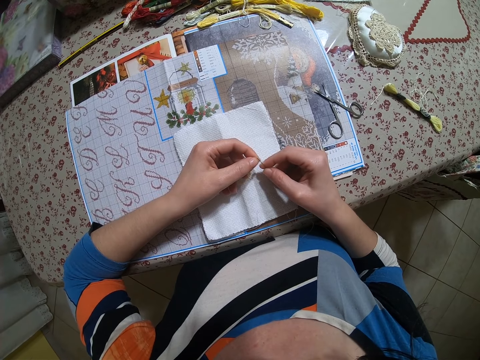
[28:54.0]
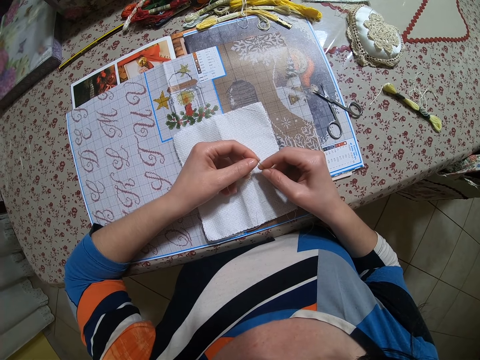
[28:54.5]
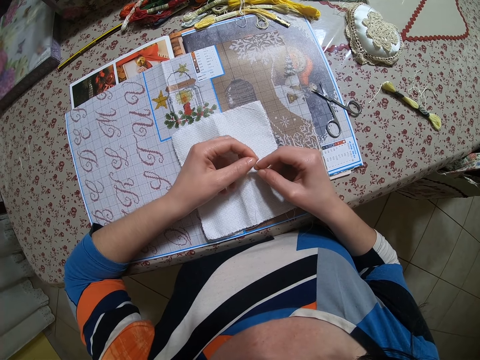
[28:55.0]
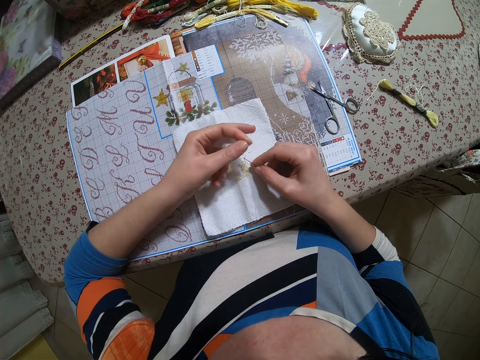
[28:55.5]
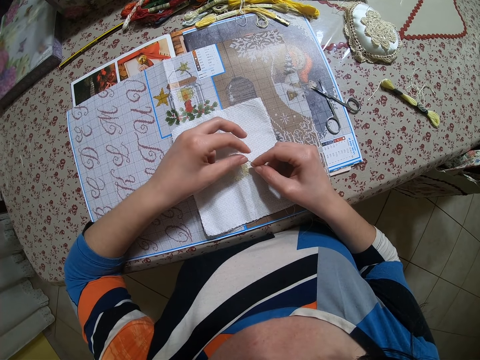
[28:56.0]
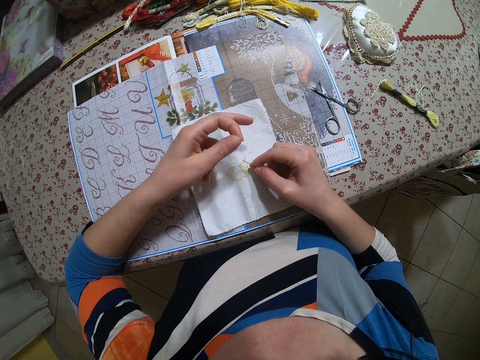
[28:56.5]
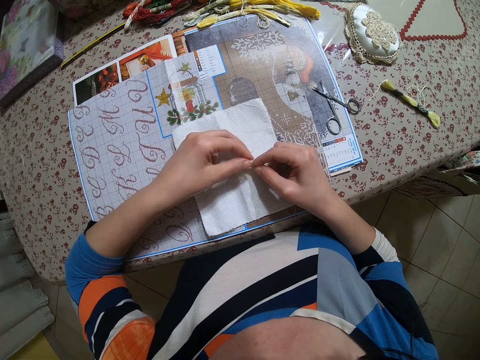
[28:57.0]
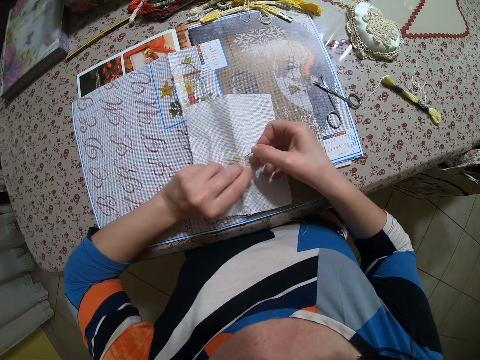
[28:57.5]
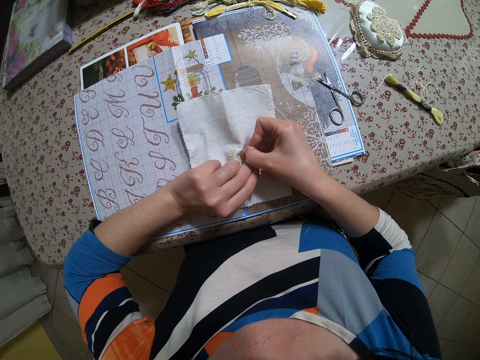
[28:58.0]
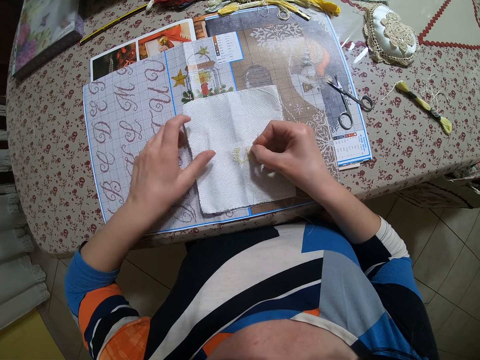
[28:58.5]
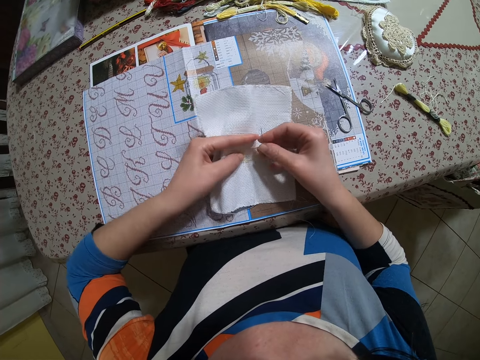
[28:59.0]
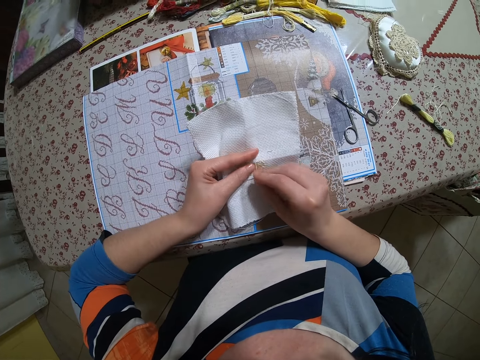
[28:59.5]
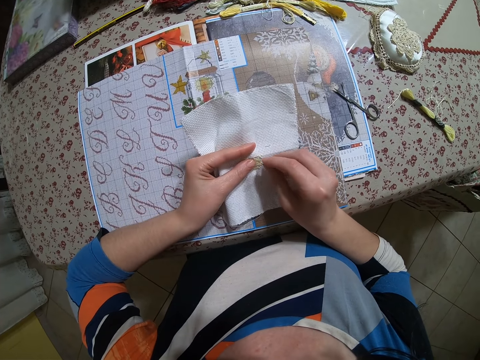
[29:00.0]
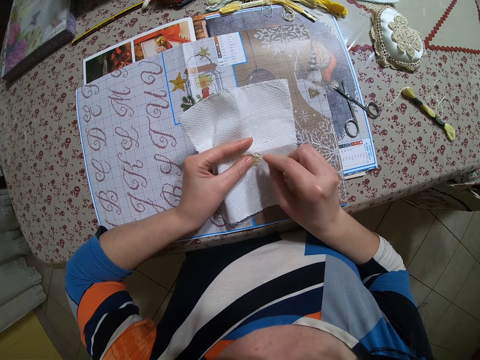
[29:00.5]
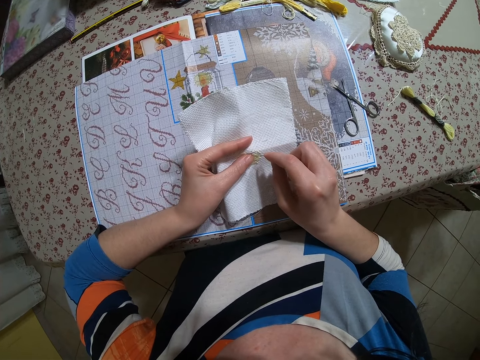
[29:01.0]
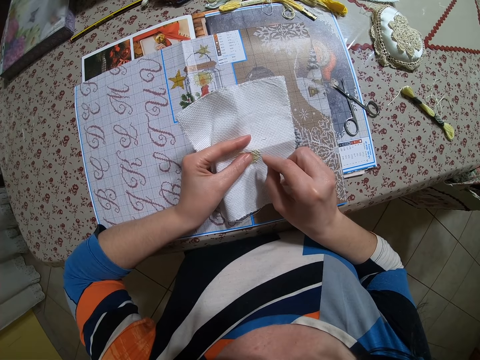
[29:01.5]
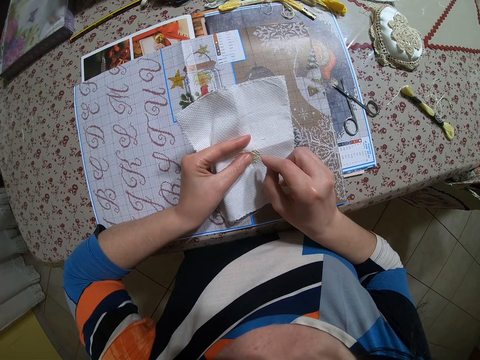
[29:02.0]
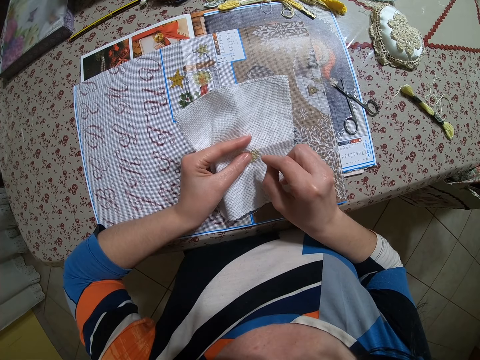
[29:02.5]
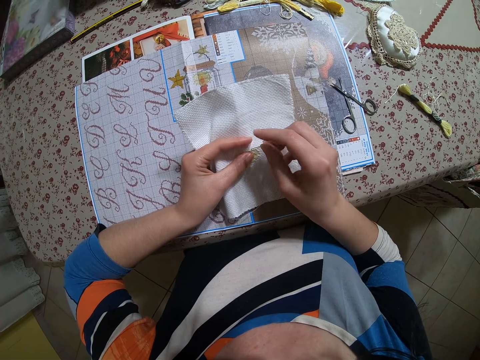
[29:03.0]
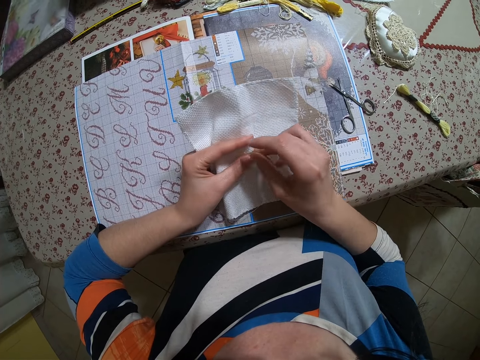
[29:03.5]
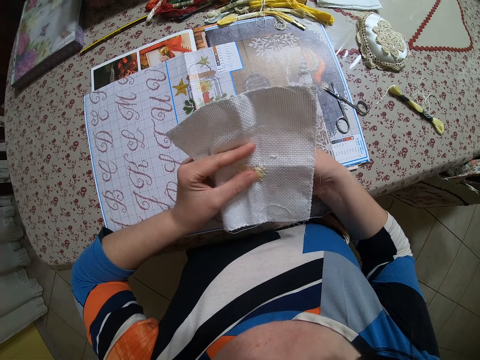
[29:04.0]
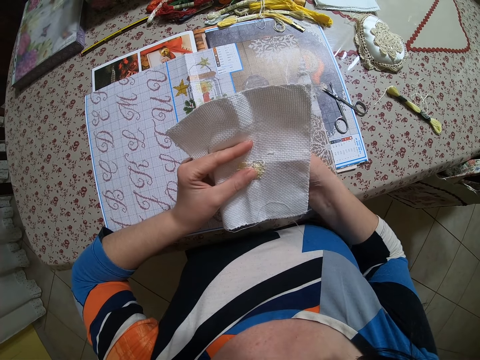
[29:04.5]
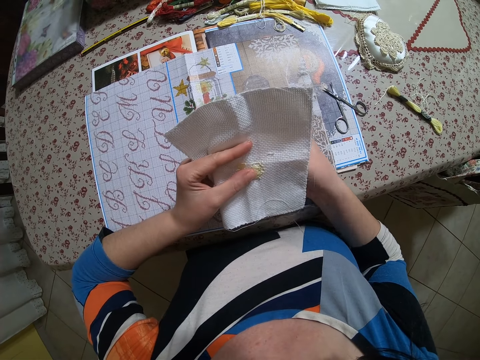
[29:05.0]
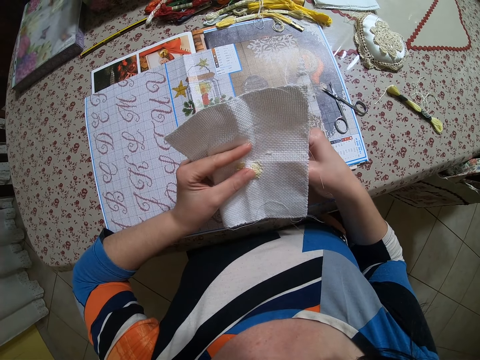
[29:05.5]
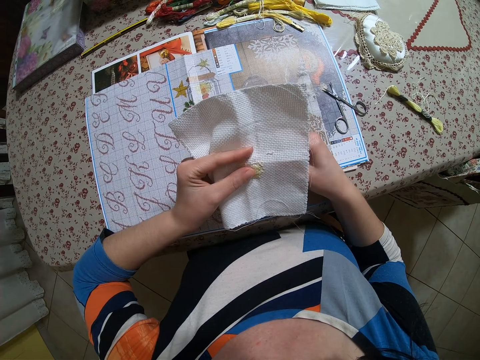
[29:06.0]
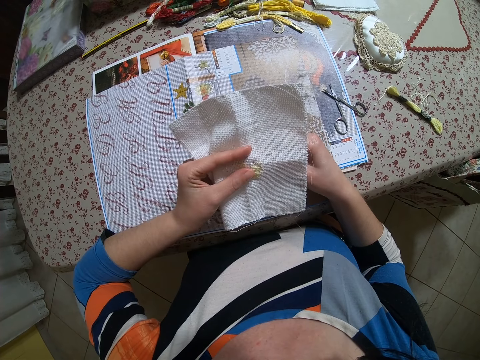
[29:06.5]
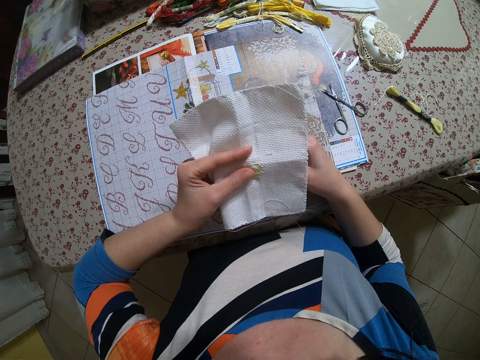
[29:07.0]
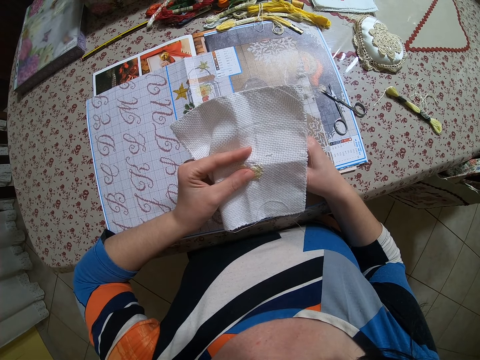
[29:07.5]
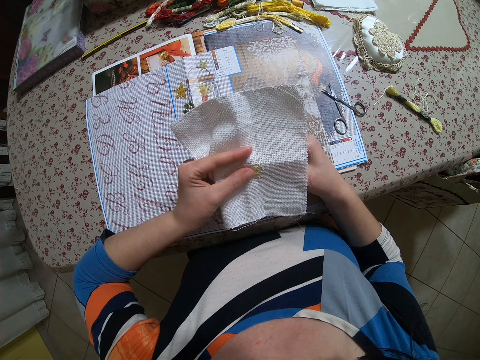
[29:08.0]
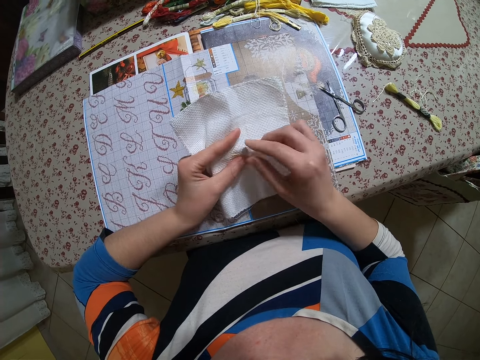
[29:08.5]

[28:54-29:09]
The camera wearer stitches the cloth with the needle in her right hand. She sews the cloth with the needle.

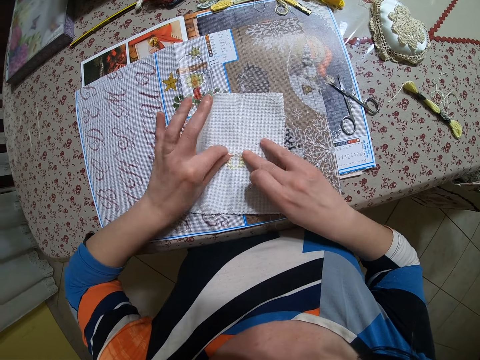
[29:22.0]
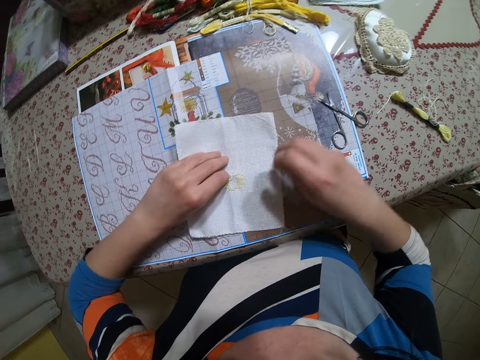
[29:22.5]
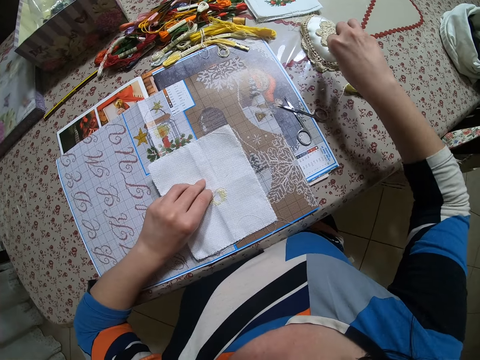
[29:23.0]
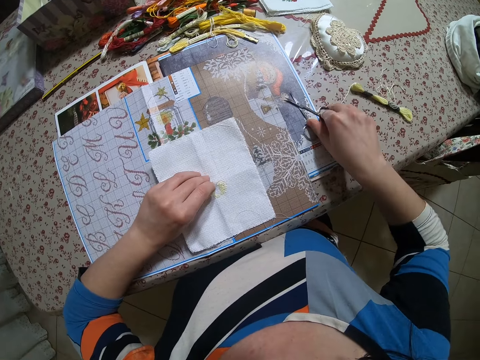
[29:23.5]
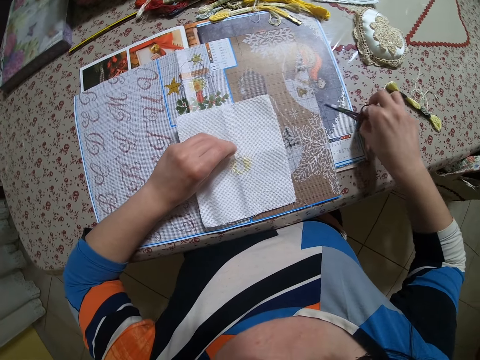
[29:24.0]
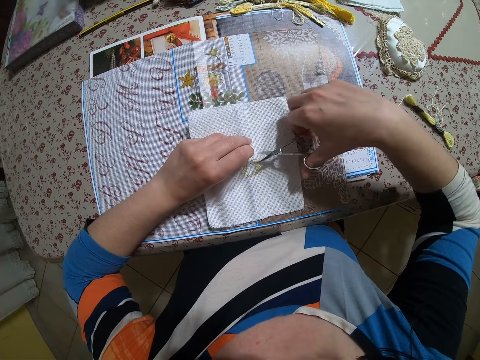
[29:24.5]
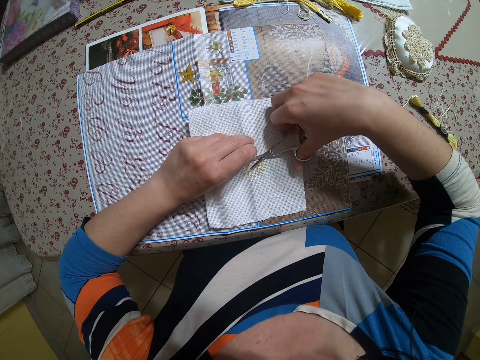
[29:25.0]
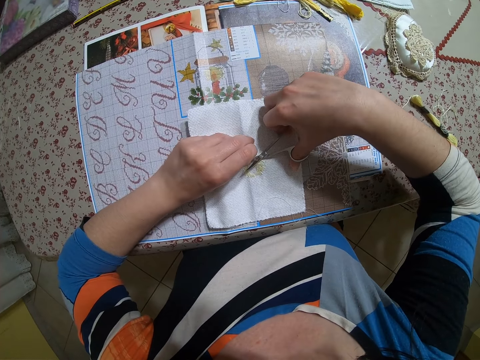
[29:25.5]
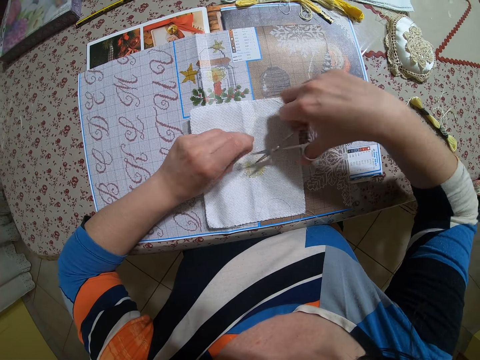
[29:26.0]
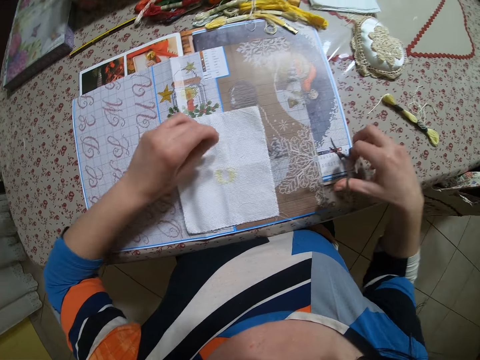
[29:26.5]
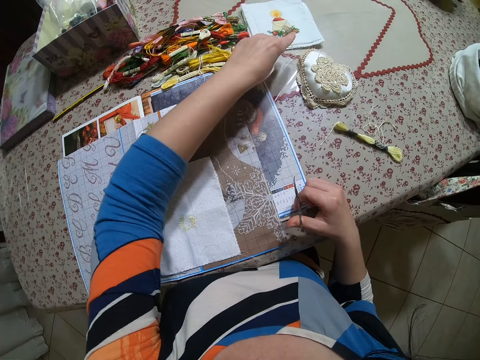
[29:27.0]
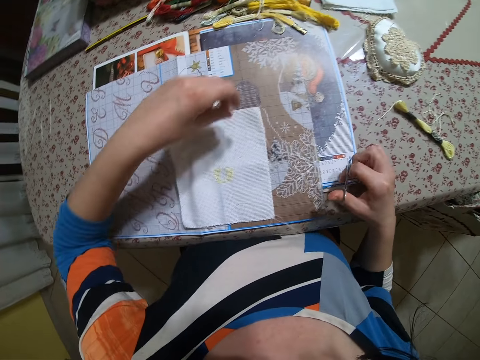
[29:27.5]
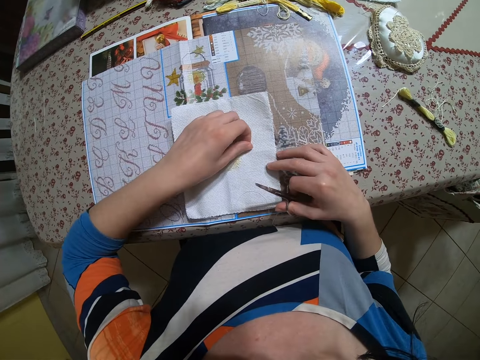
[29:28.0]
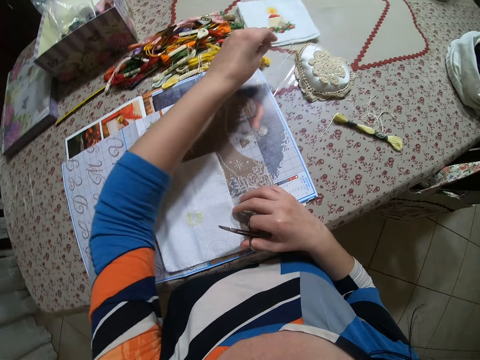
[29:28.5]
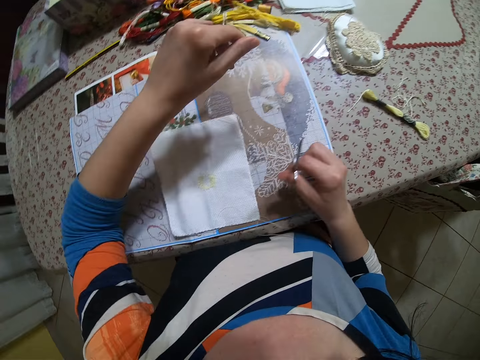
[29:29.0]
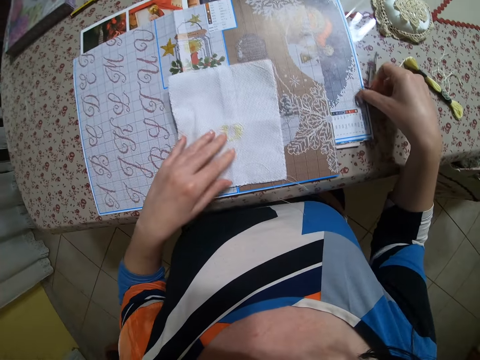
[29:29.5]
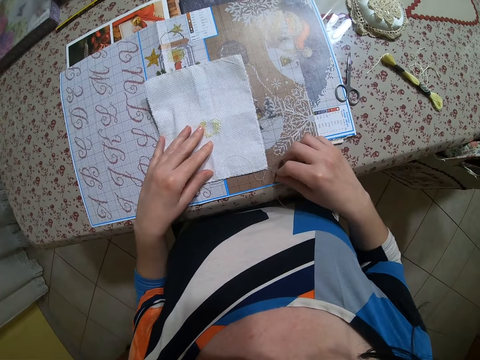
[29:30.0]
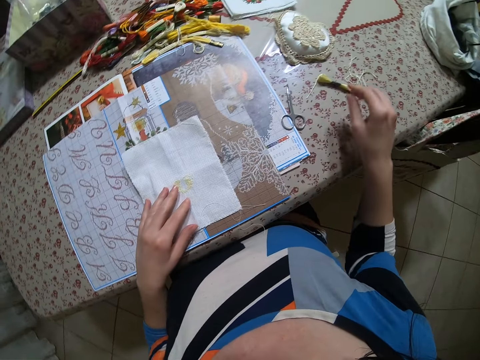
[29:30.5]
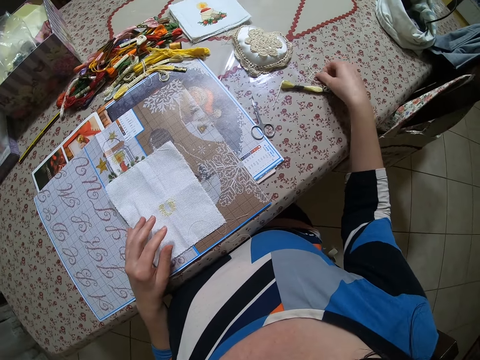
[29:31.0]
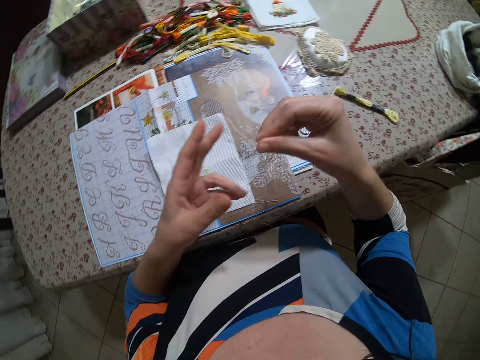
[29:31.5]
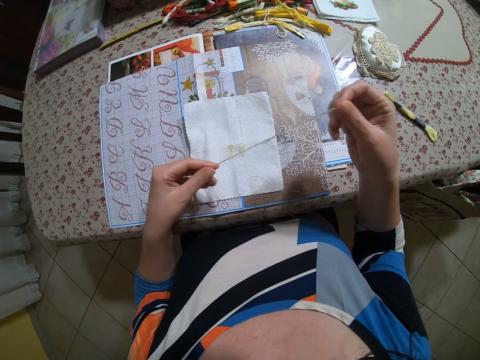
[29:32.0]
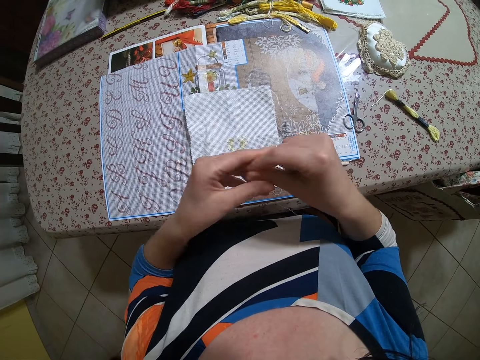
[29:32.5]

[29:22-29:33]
The camera wearer puts the needle in her right hand in the sponge on the table. She picks up the scissors on the table with her right hand. She cuts the thread on the cloth with the scissors in her right hand. She puts the waste thread on the table. She puts the scissors in her right hand on the table. She adjusts the thread on the cloth with her right hand. She picks up another thread on the table with her right hand. She adjusts the thread with both hands.
